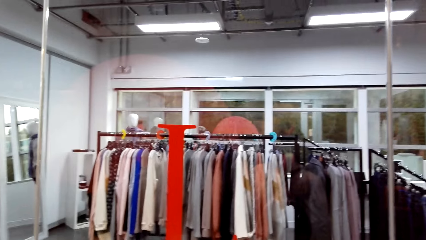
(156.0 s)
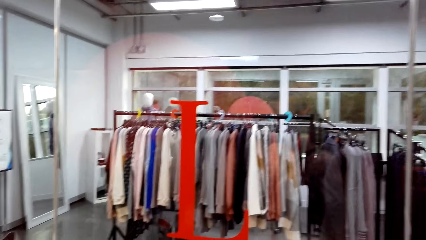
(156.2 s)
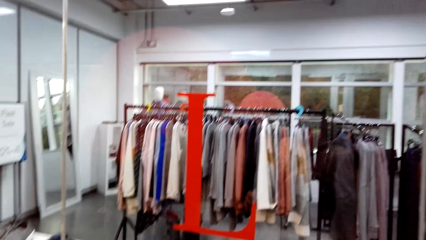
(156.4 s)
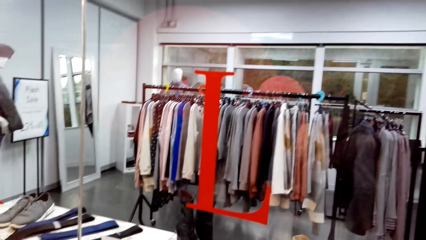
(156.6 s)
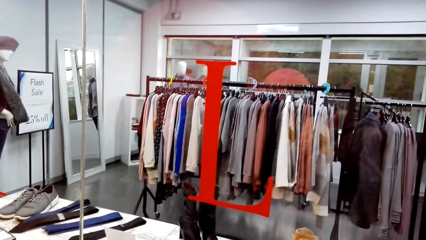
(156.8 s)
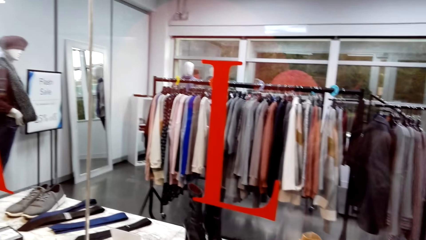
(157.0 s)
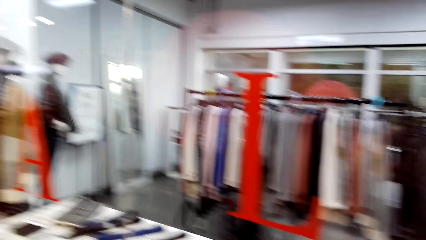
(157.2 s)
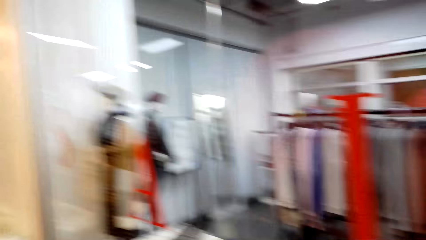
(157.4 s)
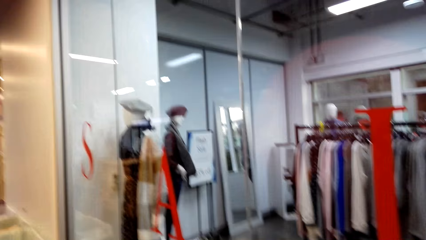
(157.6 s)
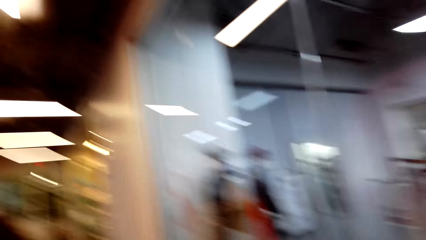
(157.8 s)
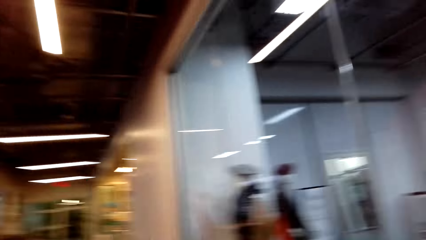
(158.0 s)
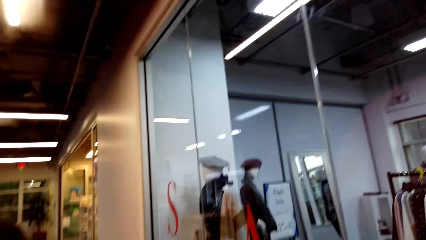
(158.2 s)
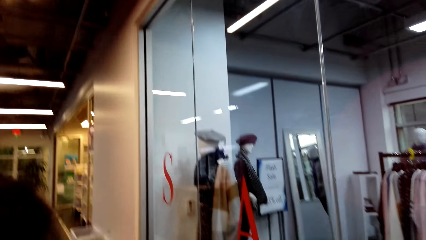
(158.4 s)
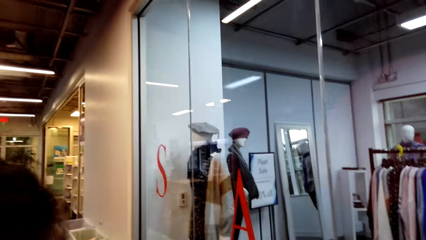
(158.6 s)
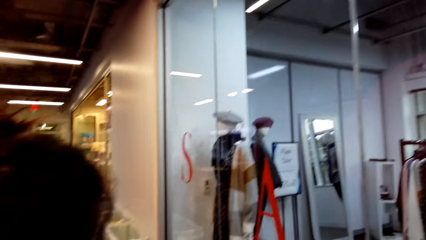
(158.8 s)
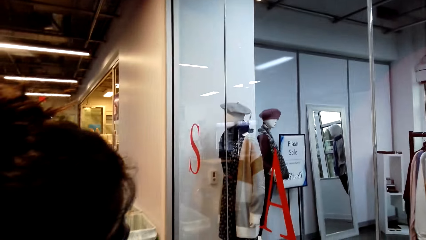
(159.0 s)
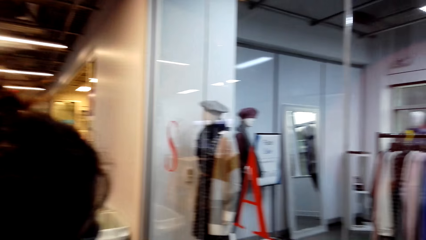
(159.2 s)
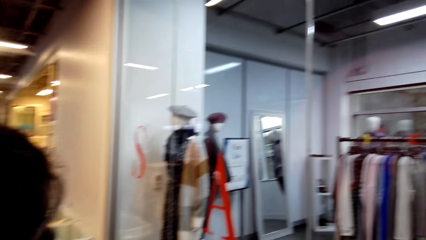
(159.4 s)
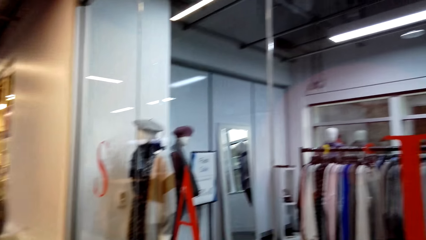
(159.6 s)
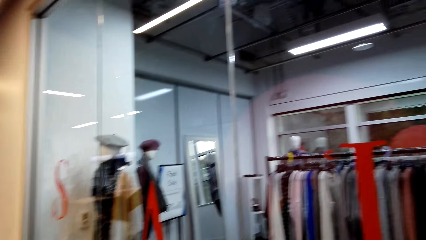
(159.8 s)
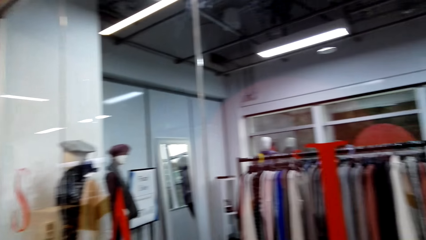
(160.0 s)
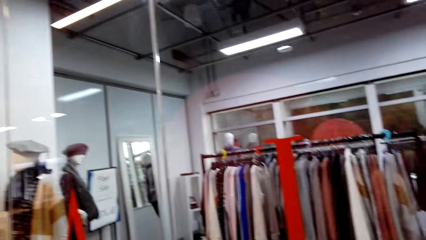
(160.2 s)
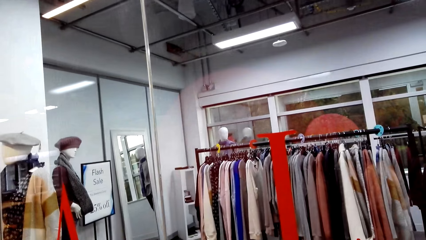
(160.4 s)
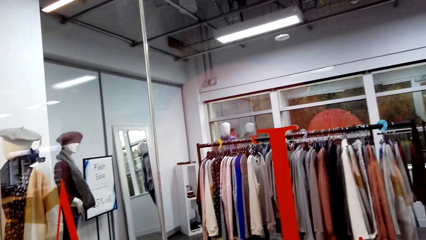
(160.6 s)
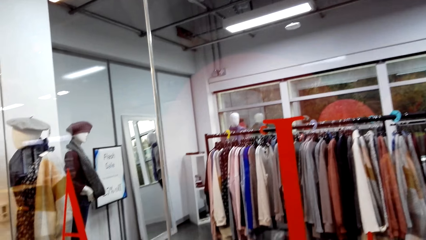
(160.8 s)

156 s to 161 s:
The camera wearer looks at the clothes on the display.

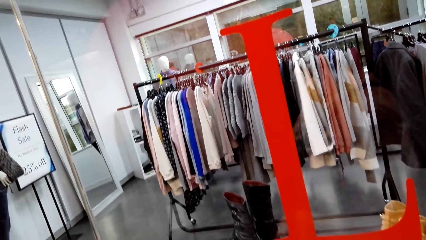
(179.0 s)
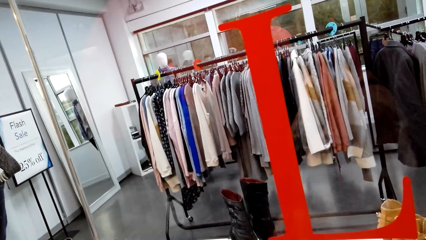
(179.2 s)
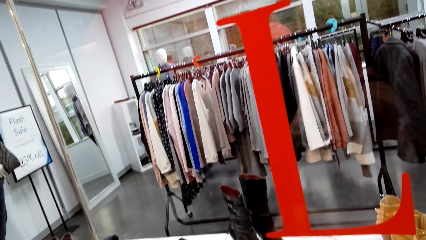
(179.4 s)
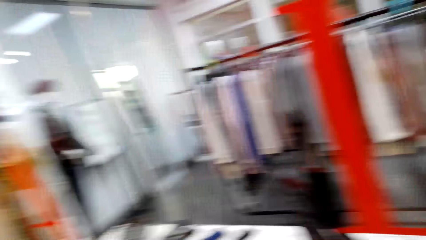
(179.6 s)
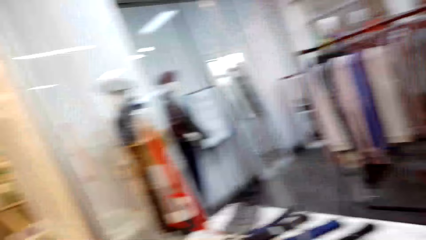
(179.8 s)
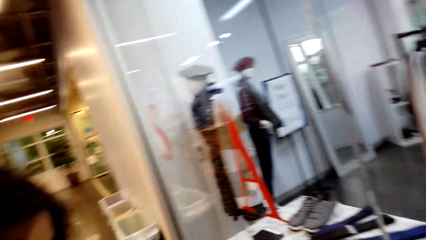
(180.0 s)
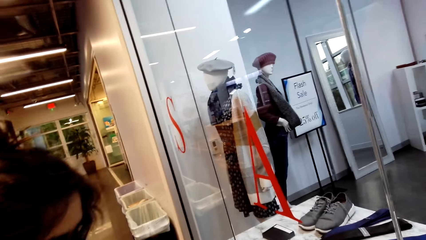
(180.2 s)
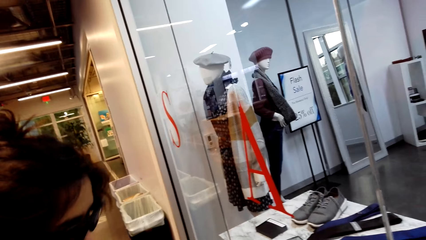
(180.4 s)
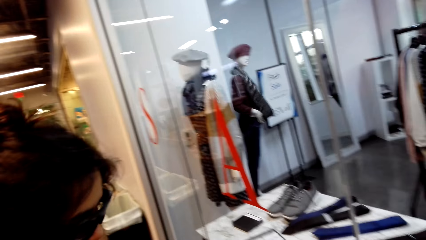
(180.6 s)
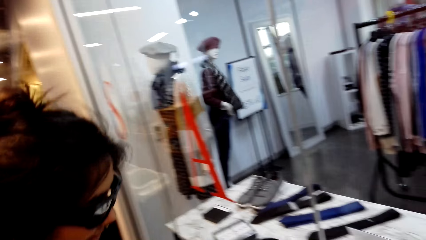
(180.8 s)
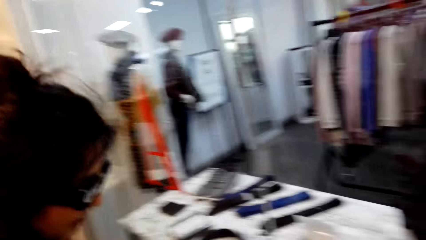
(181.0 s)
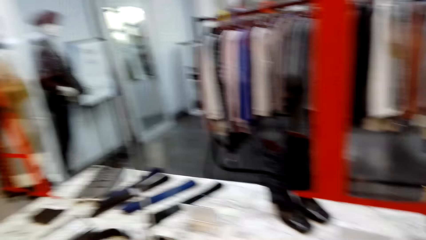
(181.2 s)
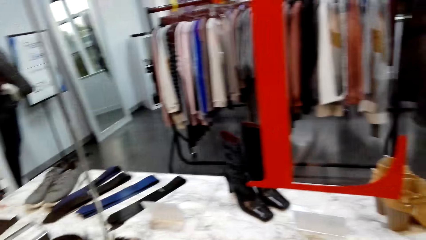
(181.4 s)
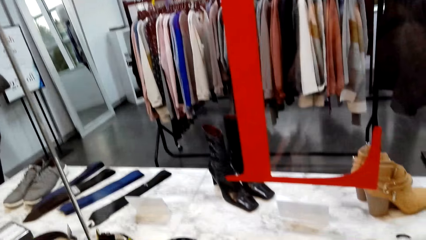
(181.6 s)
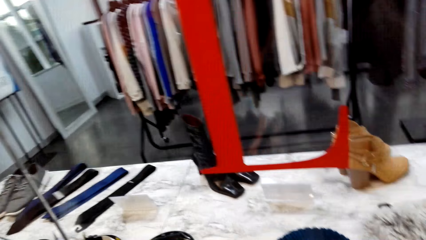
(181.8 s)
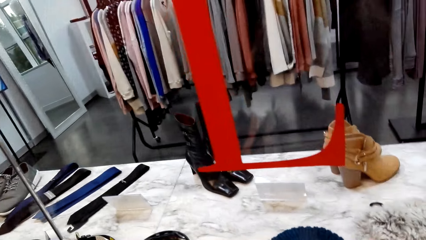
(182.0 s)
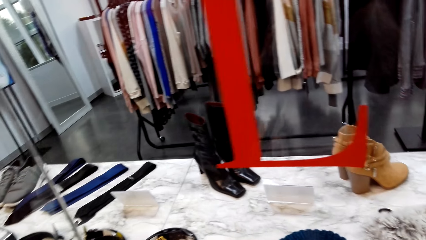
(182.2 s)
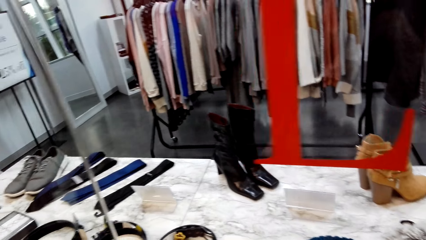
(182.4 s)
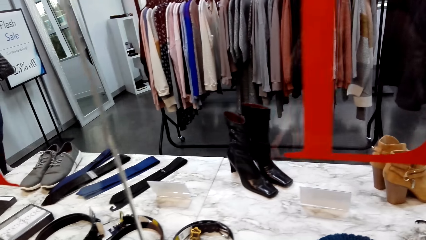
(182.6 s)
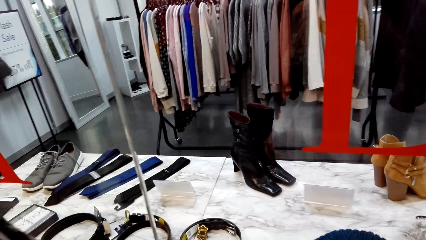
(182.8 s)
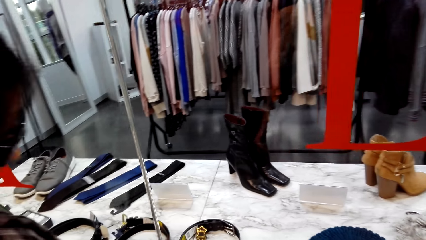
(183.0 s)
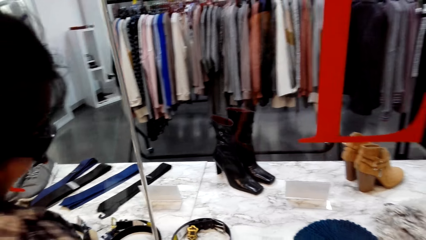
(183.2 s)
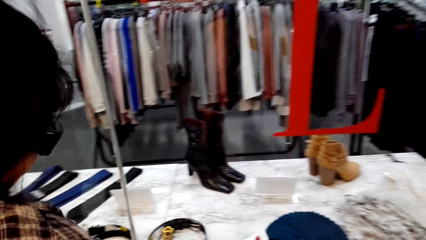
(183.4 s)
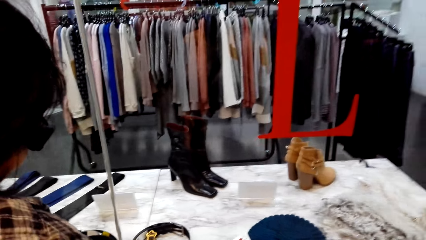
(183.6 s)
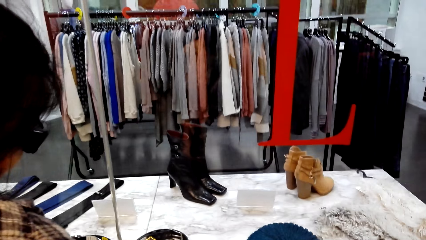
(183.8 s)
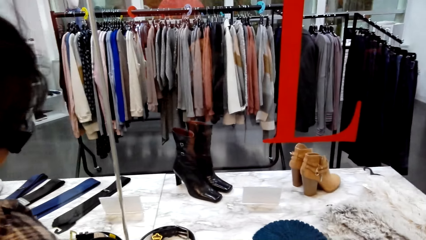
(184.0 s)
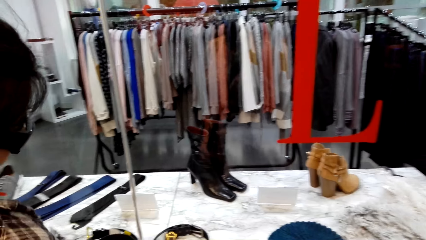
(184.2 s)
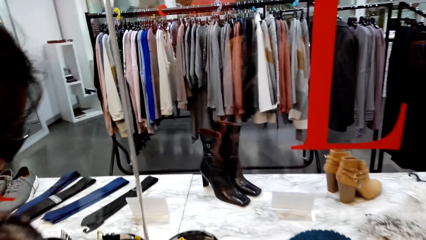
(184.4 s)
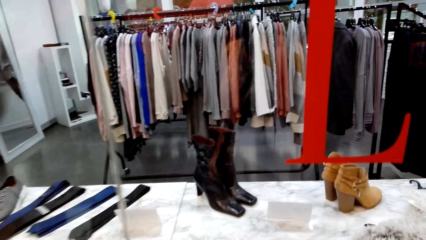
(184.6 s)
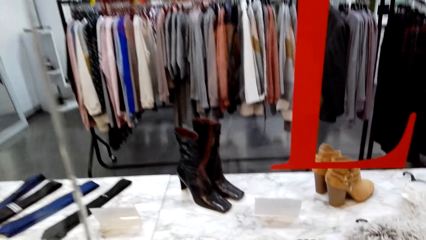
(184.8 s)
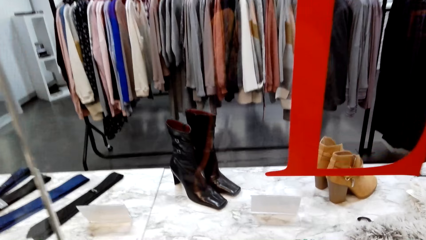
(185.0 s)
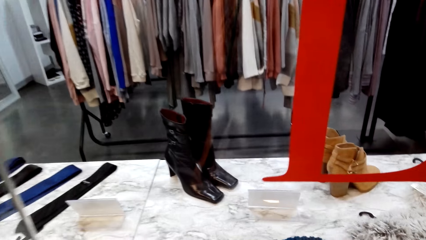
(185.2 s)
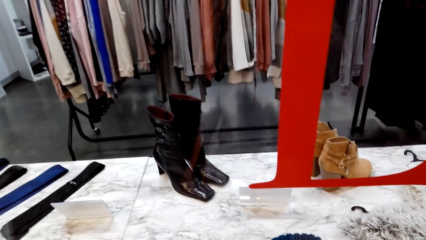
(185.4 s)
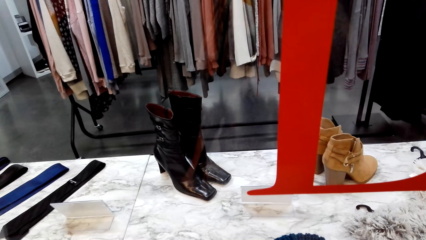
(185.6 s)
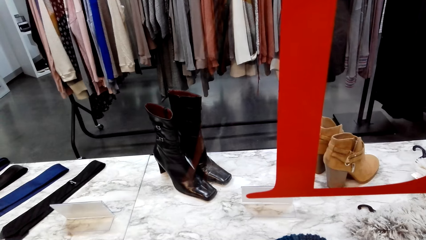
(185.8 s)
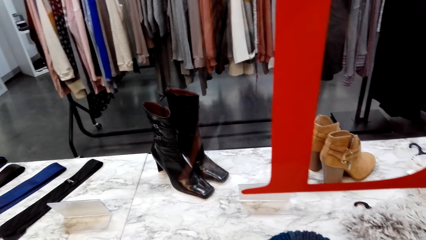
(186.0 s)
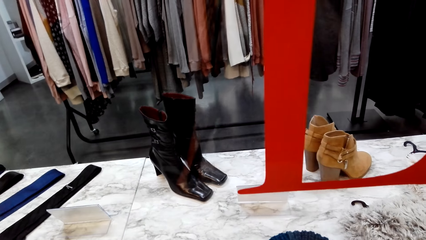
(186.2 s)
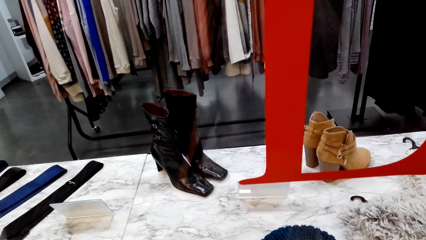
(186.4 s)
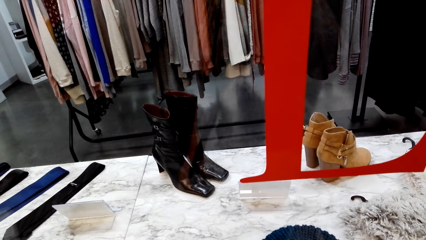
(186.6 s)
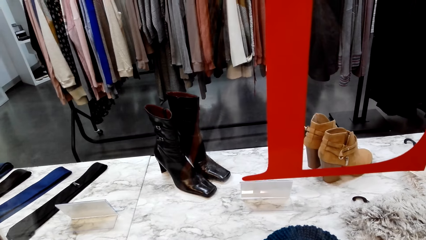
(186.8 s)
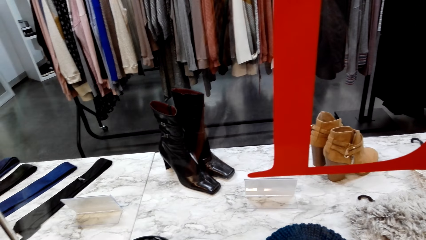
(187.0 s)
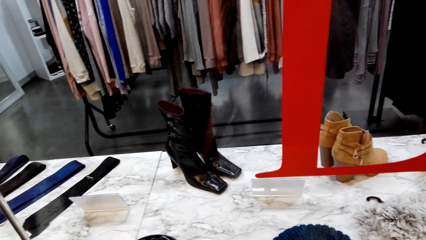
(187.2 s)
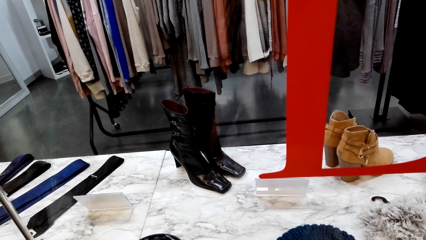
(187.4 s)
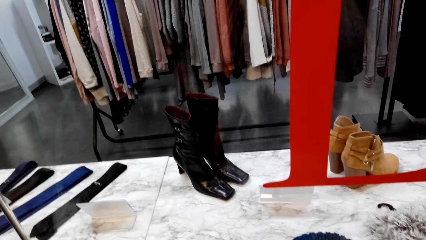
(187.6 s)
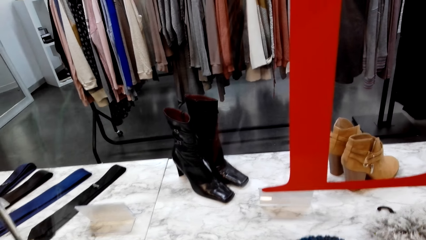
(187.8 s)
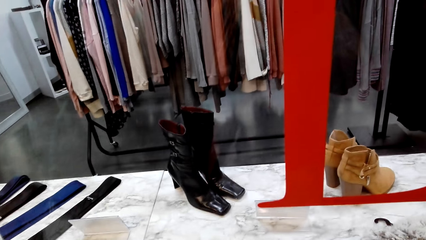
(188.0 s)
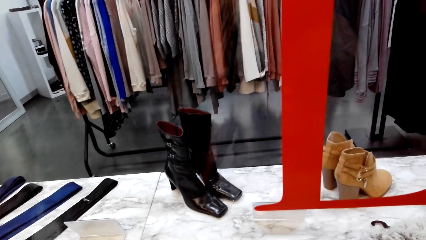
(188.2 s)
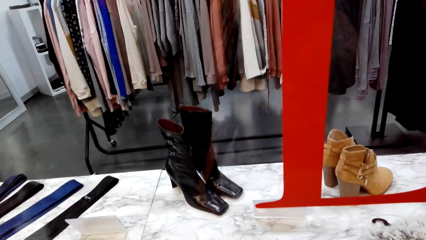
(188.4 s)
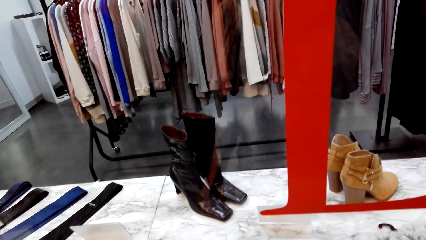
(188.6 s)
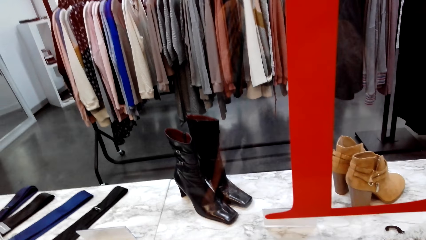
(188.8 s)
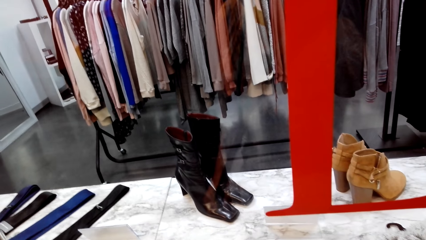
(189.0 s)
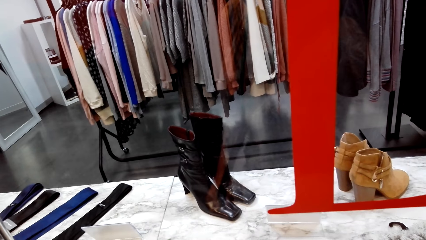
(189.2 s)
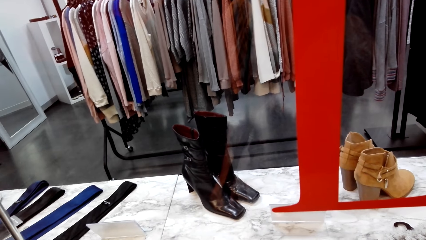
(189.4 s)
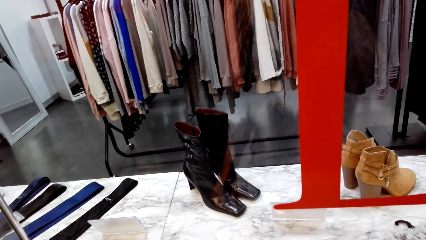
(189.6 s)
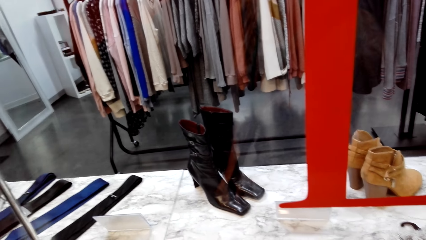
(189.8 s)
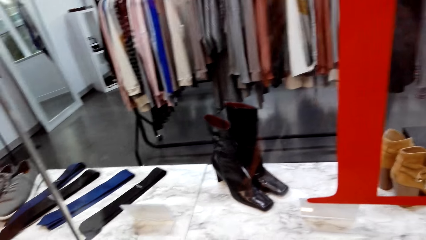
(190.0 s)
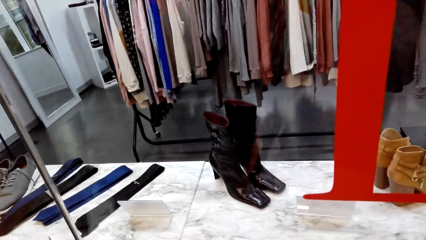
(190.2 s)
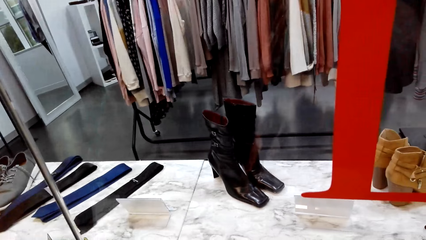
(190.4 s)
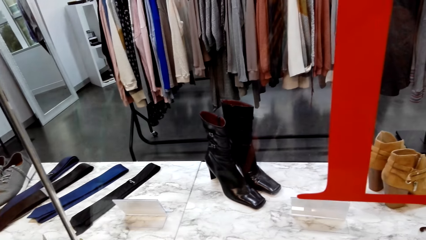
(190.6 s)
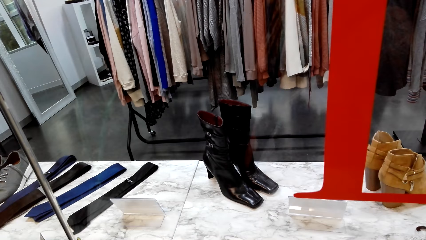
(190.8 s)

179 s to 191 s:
The camera wearer looks on the other side. They look at the clothes on the display.
